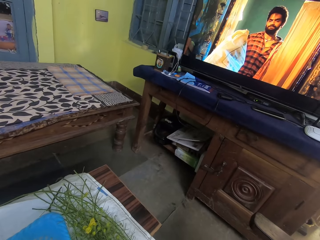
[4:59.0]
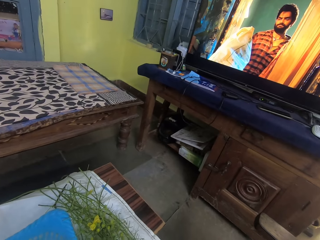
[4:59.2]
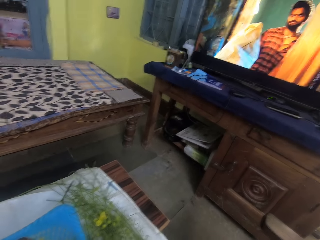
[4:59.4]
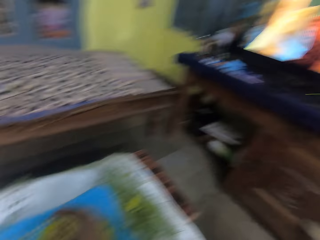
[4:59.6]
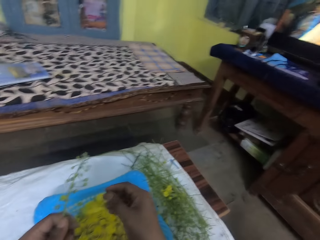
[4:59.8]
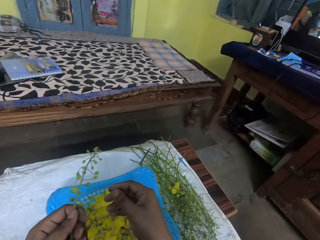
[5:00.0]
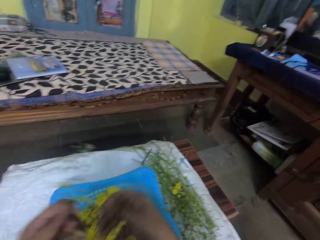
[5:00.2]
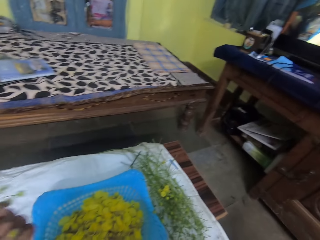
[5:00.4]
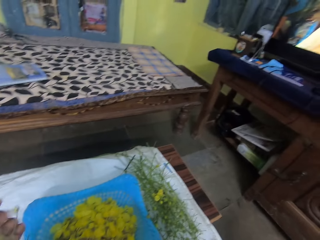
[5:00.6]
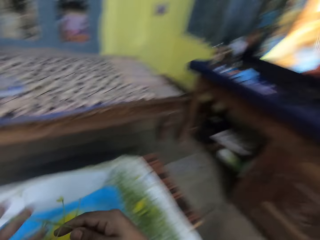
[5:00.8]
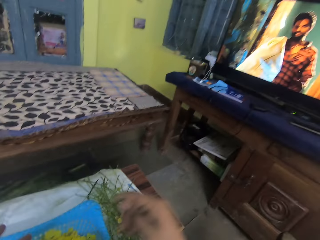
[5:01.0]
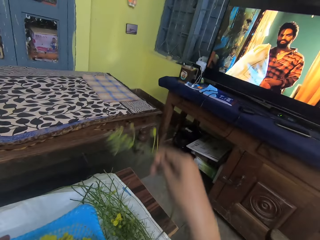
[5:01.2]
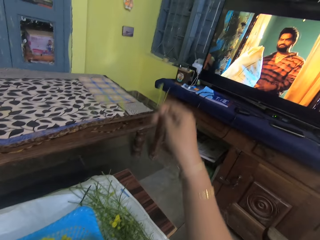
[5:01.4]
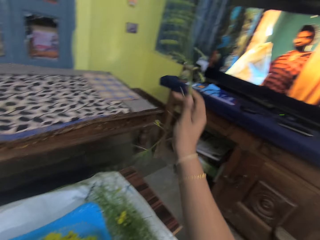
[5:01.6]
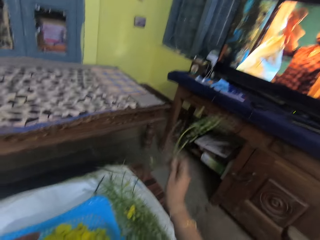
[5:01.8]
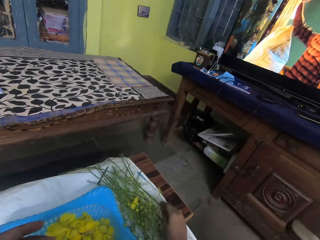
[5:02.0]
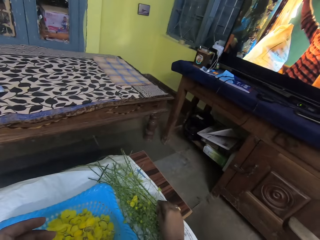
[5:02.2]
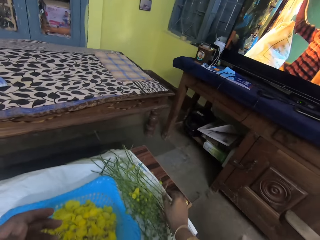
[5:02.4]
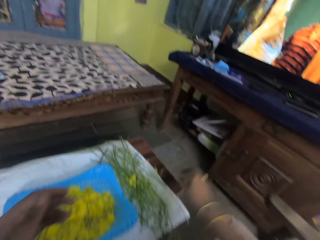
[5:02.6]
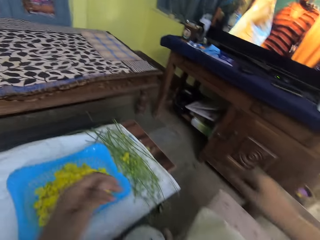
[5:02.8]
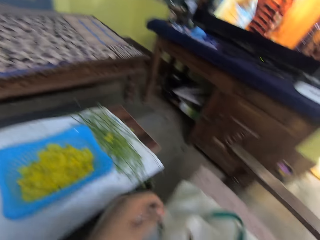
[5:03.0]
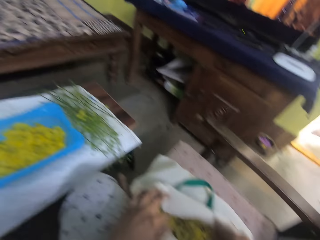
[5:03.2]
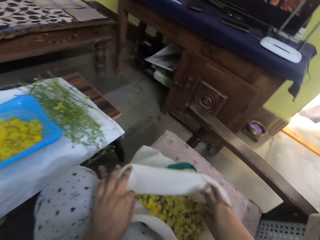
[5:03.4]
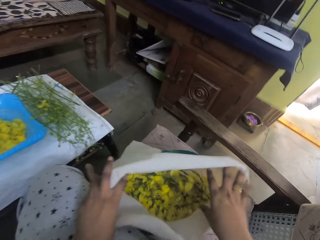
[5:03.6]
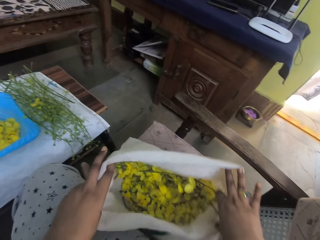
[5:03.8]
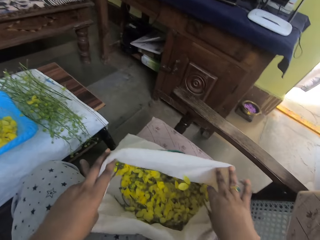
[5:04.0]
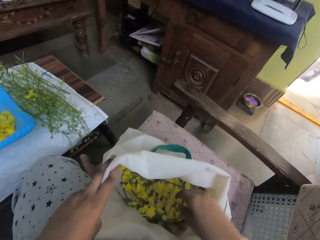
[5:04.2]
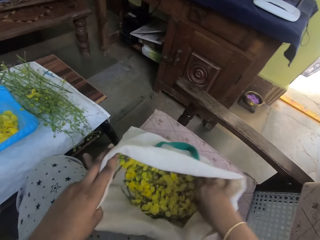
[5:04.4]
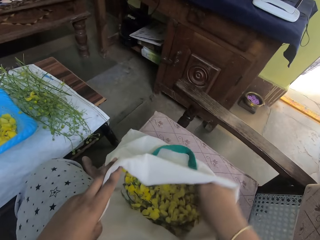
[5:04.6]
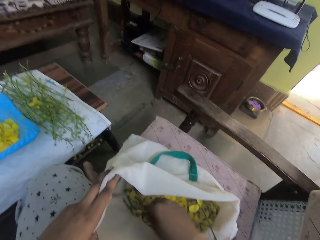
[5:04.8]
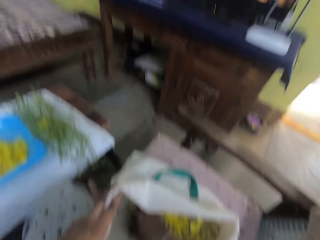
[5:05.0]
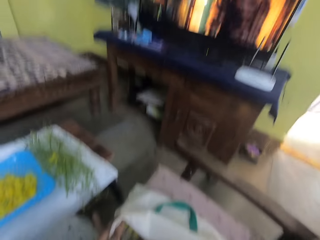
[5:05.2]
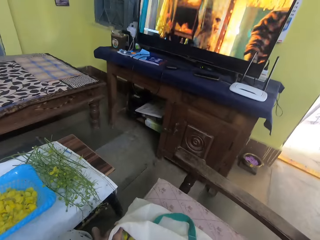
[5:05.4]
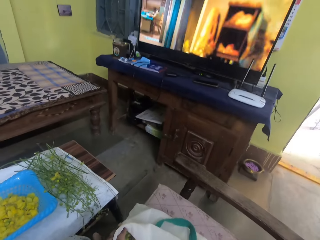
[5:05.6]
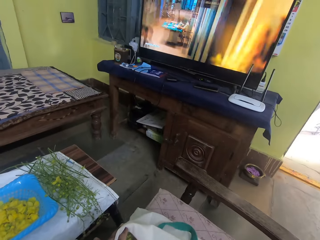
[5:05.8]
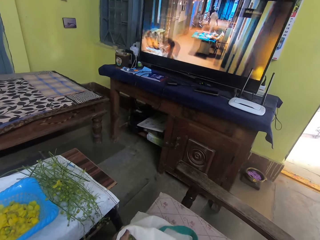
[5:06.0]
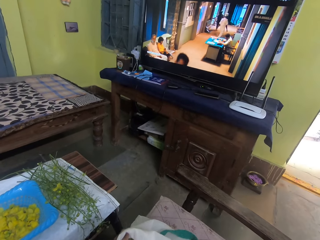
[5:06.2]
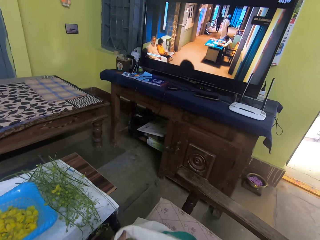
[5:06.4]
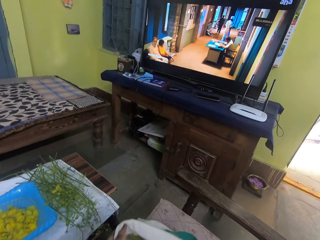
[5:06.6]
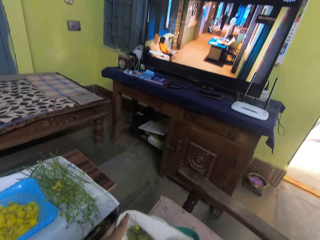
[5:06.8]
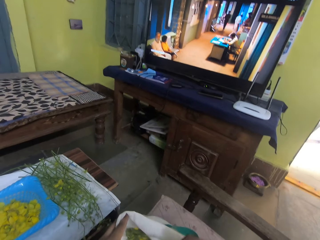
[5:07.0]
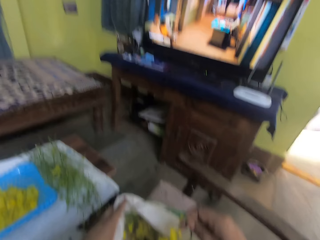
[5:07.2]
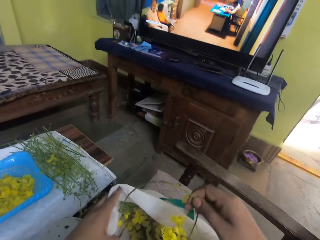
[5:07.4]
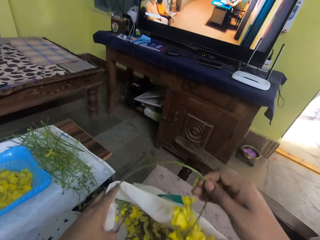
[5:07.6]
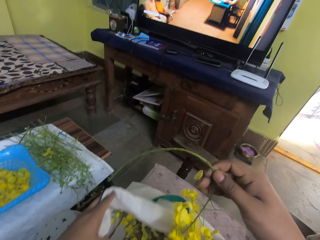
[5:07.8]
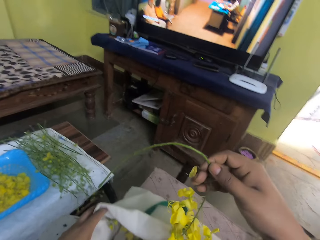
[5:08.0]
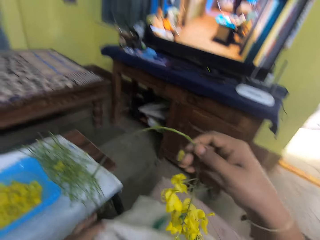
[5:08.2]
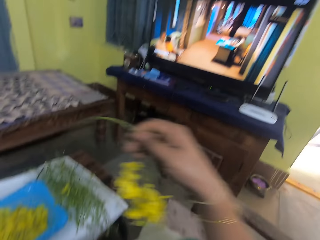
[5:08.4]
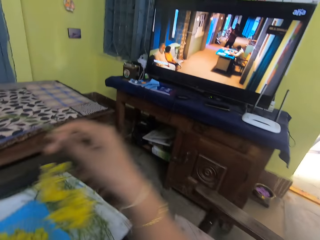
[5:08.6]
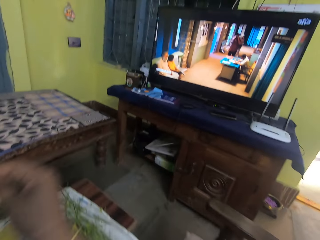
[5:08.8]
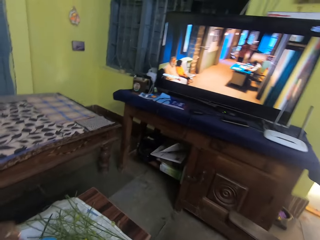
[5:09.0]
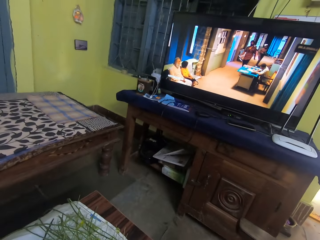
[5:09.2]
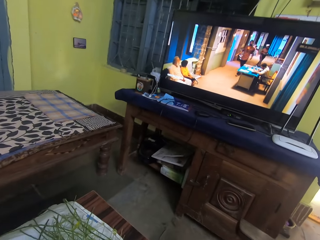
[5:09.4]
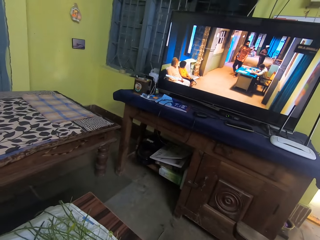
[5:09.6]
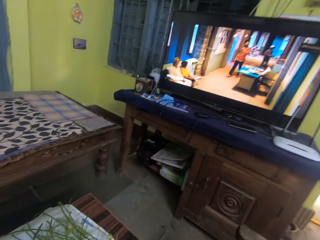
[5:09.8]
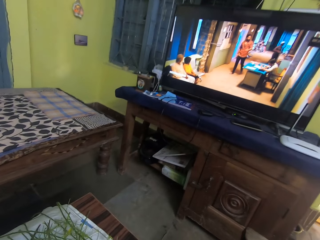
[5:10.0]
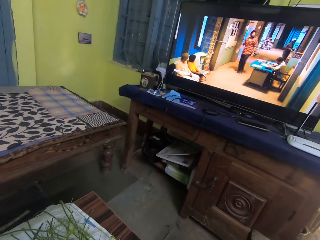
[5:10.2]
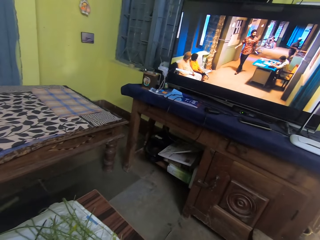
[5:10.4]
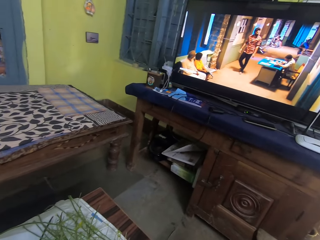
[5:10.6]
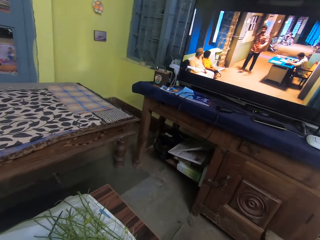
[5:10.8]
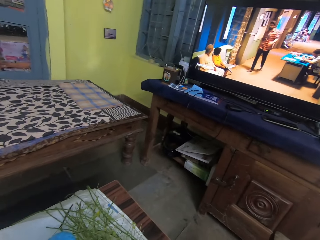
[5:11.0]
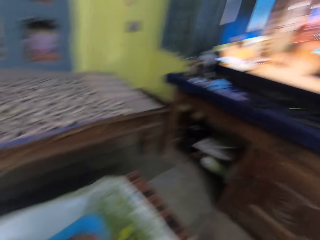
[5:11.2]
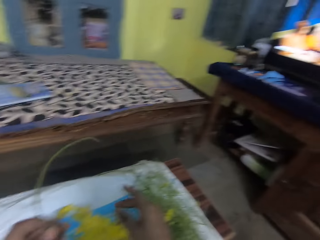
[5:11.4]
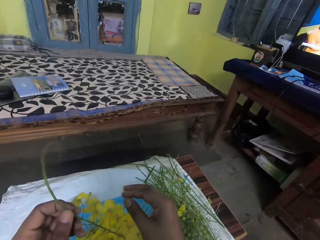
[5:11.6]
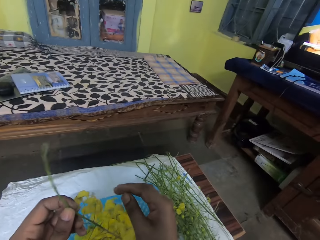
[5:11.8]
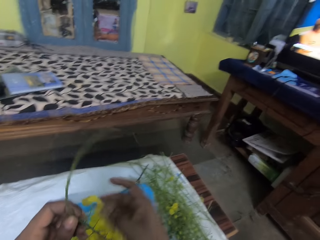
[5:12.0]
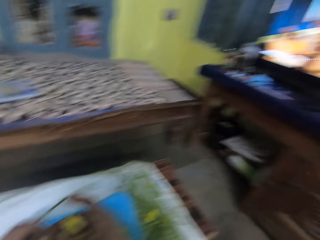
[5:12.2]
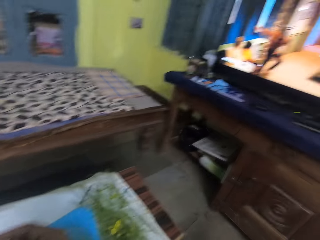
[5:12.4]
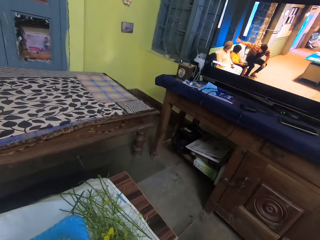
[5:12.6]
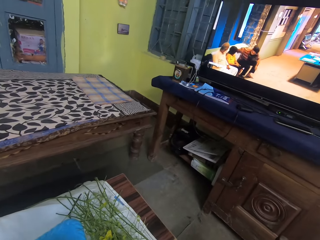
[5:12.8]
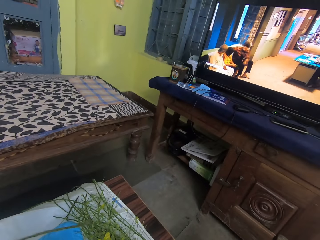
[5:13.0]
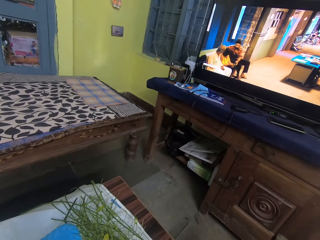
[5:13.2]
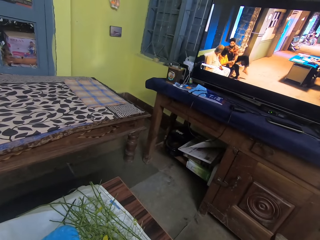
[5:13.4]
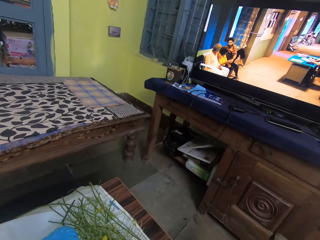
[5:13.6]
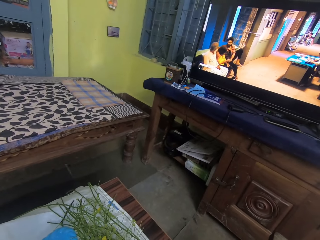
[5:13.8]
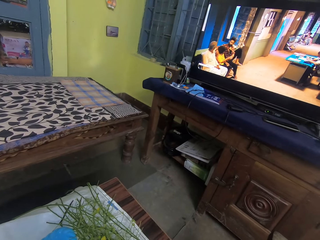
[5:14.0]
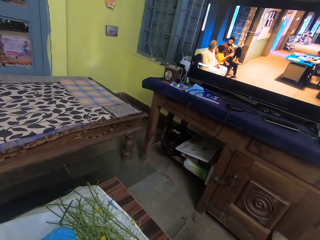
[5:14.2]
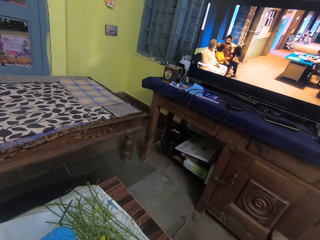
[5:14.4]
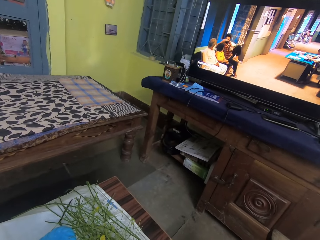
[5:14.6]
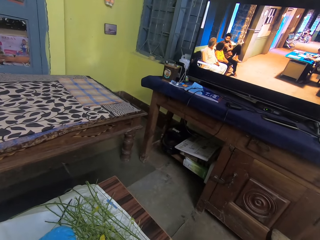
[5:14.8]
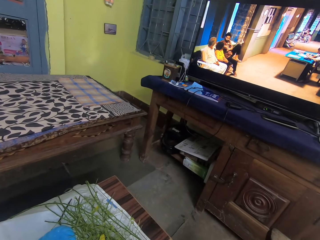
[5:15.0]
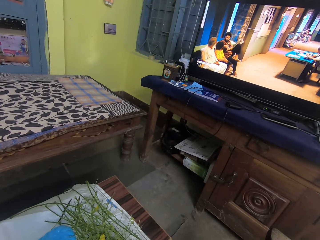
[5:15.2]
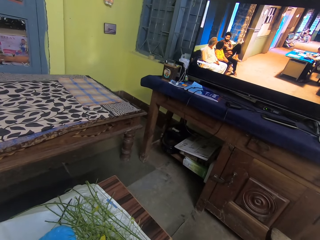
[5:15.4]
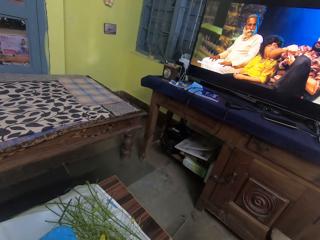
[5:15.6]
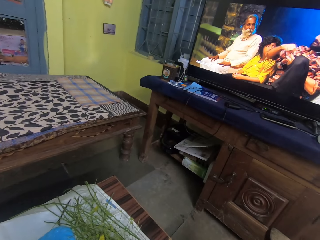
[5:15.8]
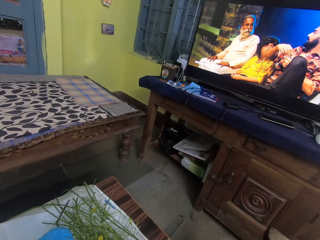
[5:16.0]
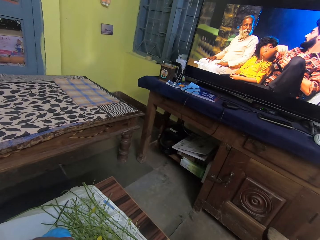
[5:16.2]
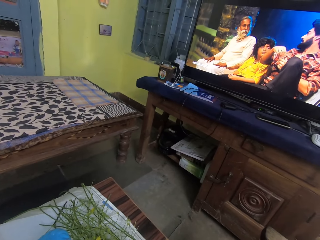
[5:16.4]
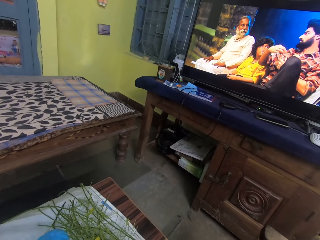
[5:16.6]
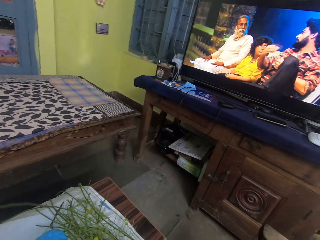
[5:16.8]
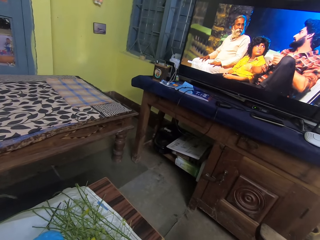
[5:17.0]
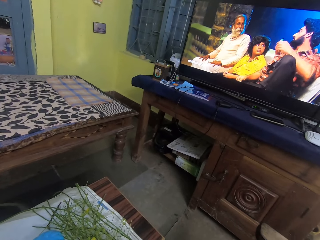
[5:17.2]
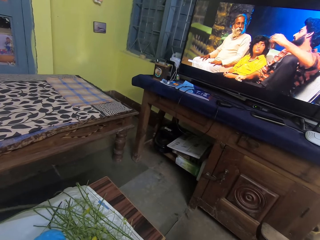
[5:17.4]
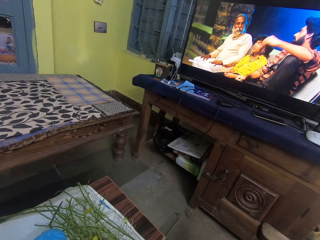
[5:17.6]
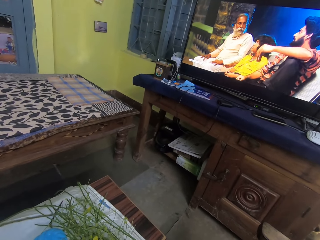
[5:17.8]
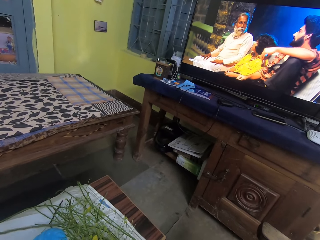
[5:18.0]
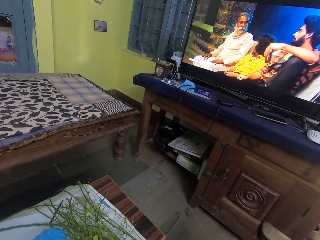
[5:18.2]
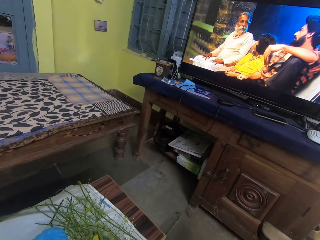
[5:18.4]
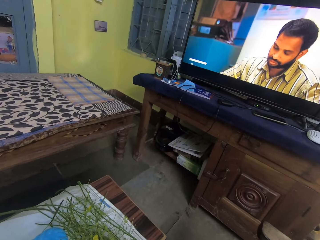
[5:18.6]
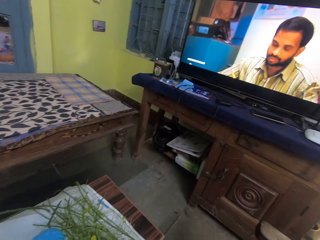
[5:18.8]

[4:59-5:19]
The camera wearer passes the branch of Amaltaas flower from her left hand to her right hand. She drops the branch of Amaltaas flower on the table with her right hand. She opens a bag of Amaltaas flower on a chair with her hands. She inserts her right hand into the bag of Amaltaas flower on the chair. She adjusts the bag of Amaltaas flower on the chair with her right hand. She touches a branch of Amaltaas flower in the bag of Amaltaas flower with her right hand. She watches the TV set. She picks the branch of Amaltaas flower or flower plant from the bag of Amaltaas flower with her right hand. She removes her left hand from the bag of Amaltaas flower on the chair. She hovers the branch of Amaltaas flower over the plastic colander with her right hand. She watches the TV set. She places the flower plant on the table. She holds the branch of Amaltaas flower with her hands. She watches the movie in the screen.
